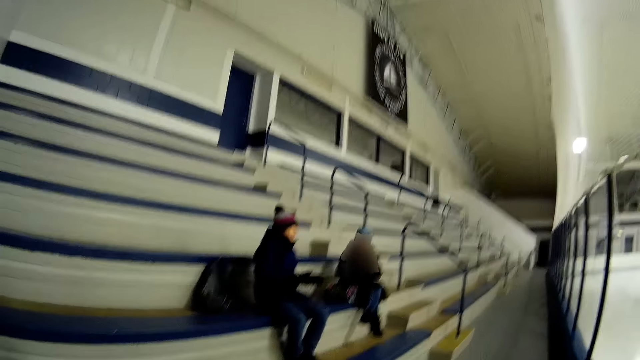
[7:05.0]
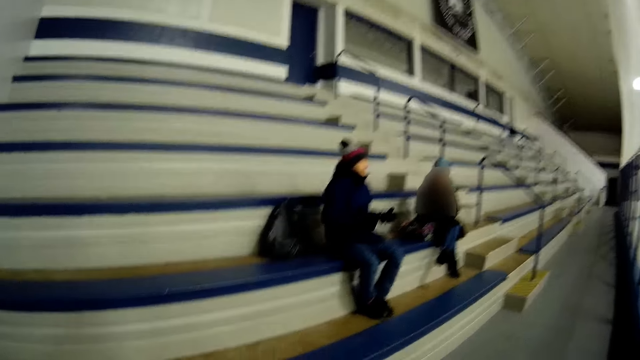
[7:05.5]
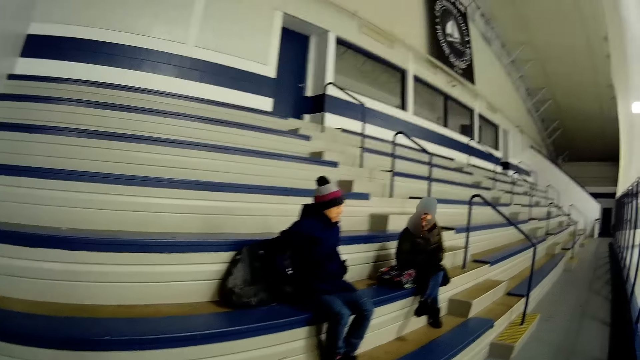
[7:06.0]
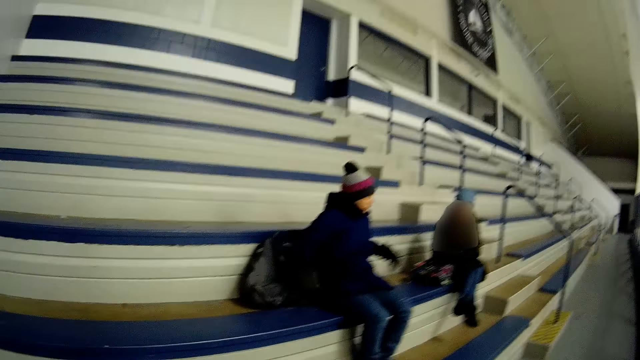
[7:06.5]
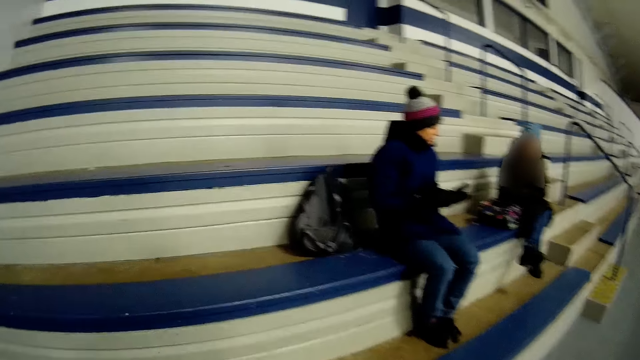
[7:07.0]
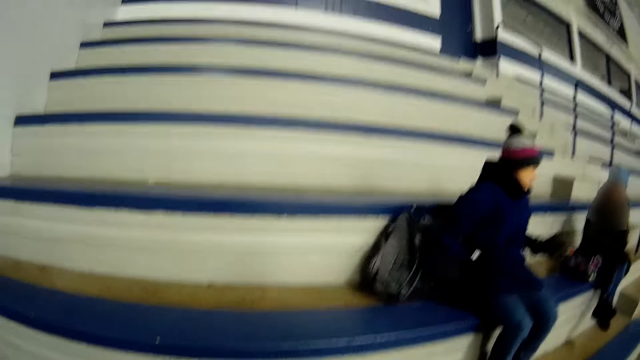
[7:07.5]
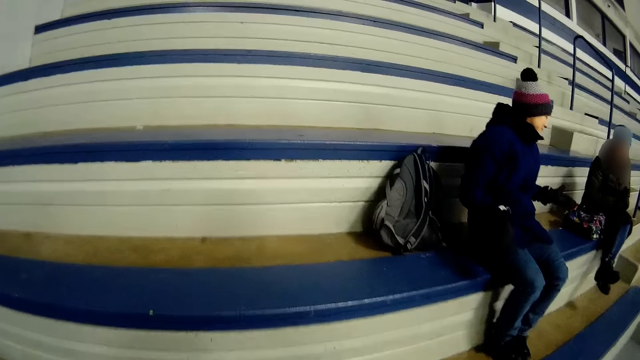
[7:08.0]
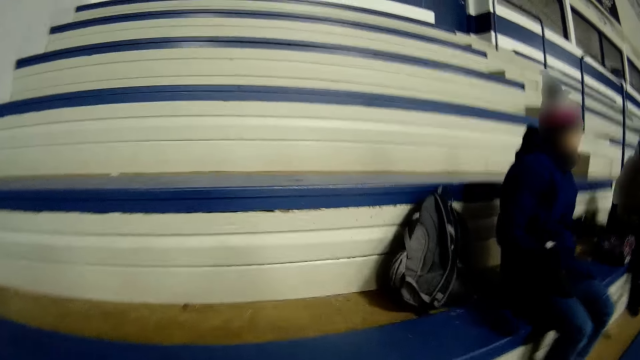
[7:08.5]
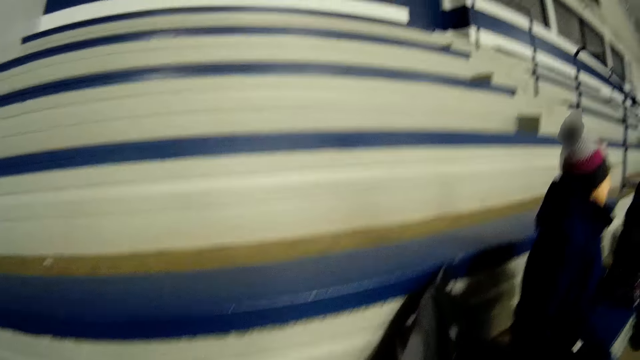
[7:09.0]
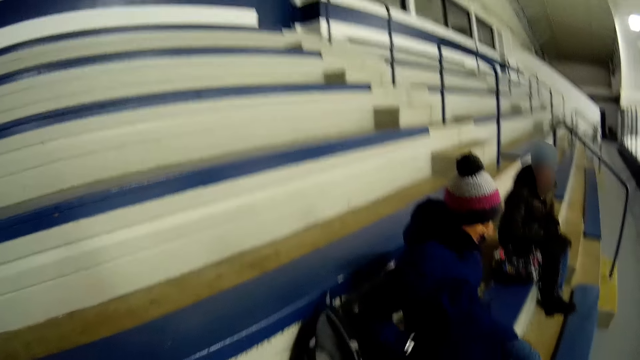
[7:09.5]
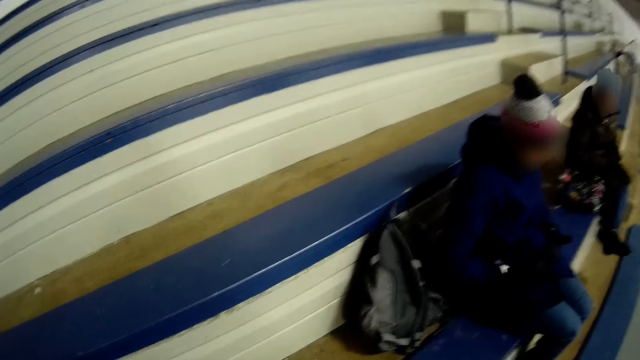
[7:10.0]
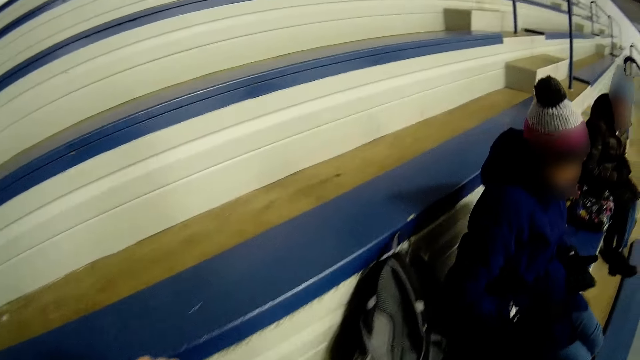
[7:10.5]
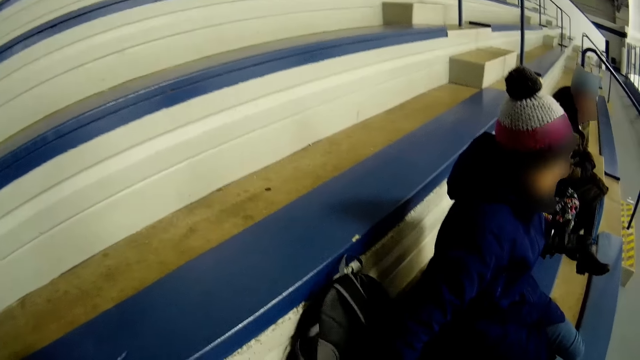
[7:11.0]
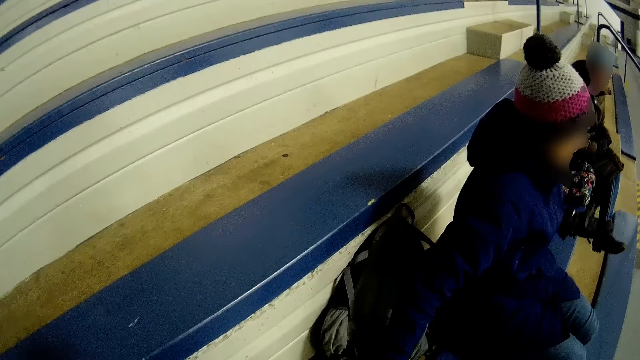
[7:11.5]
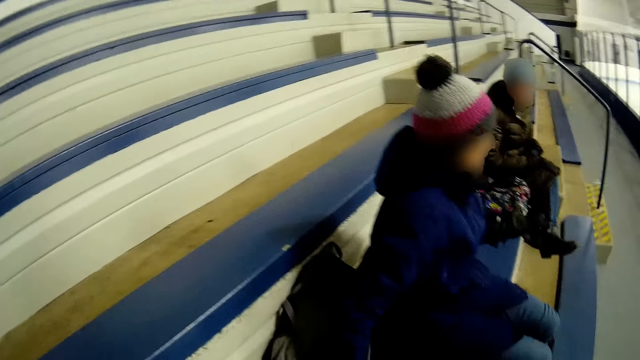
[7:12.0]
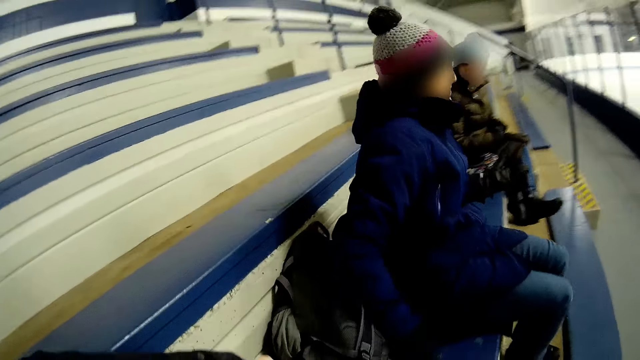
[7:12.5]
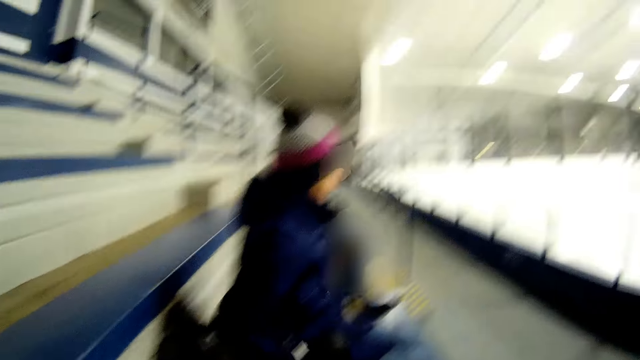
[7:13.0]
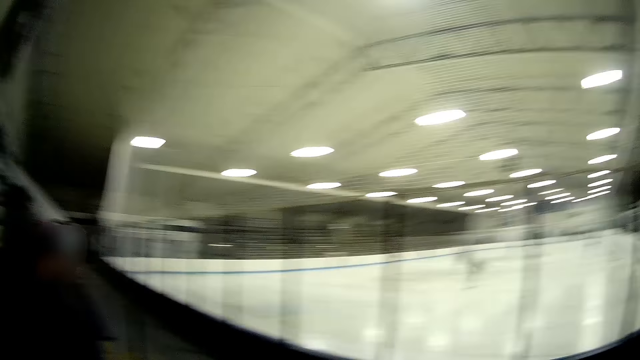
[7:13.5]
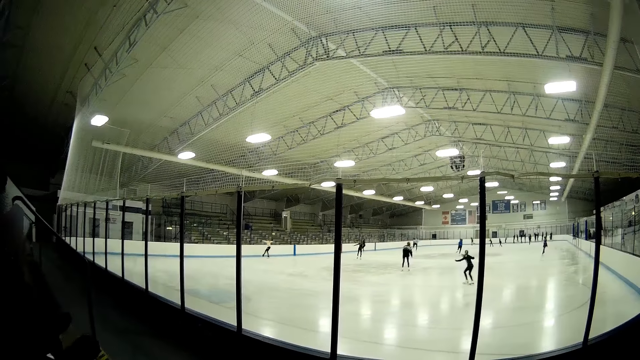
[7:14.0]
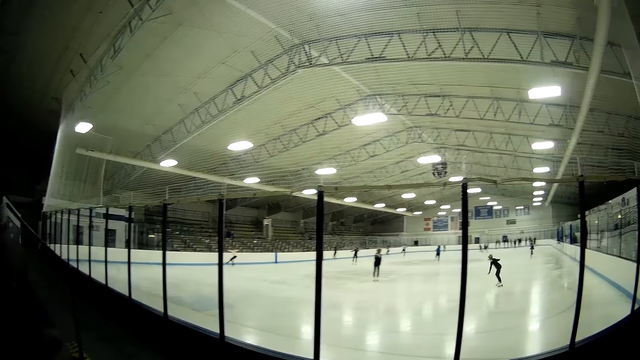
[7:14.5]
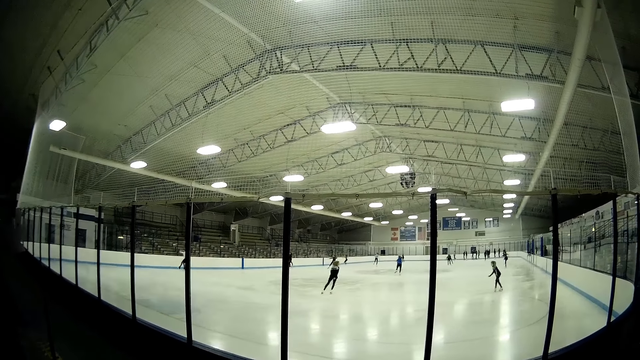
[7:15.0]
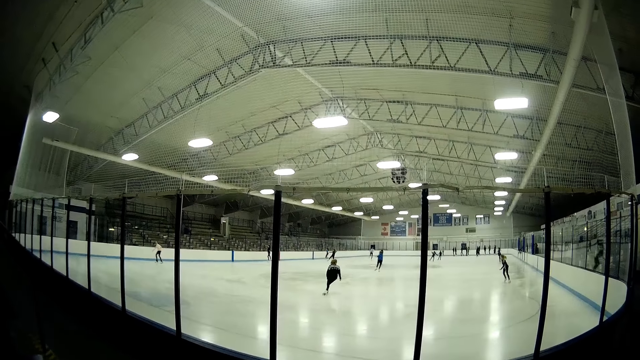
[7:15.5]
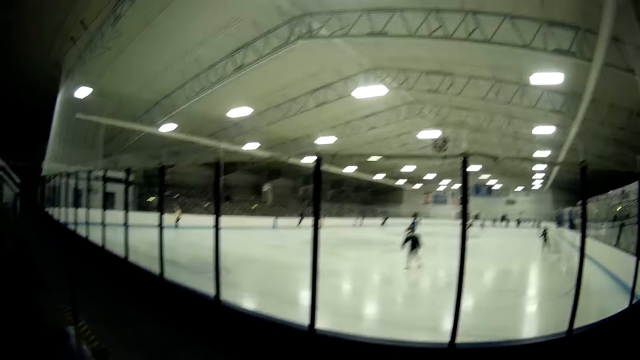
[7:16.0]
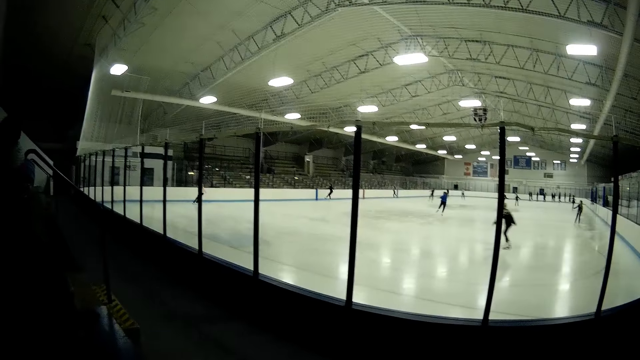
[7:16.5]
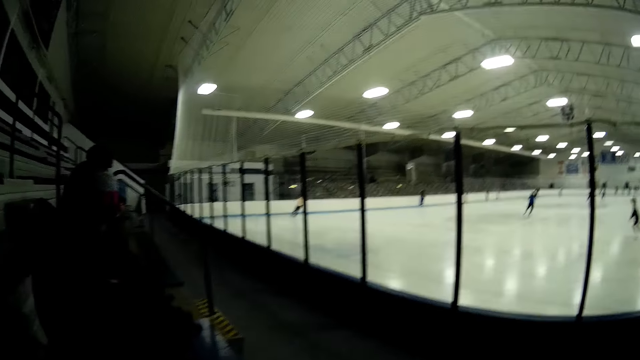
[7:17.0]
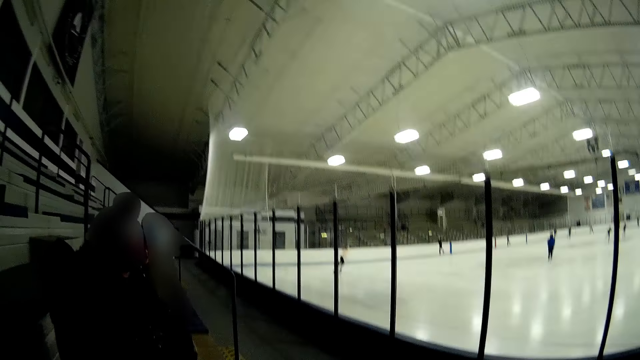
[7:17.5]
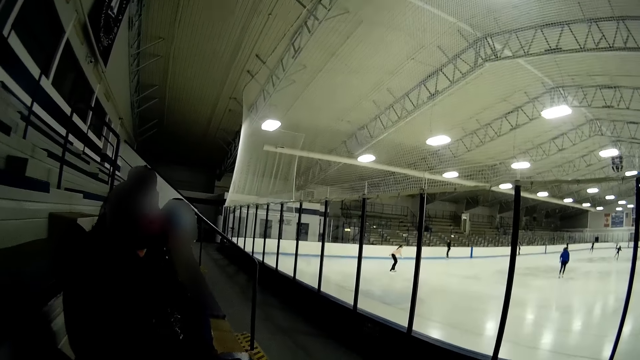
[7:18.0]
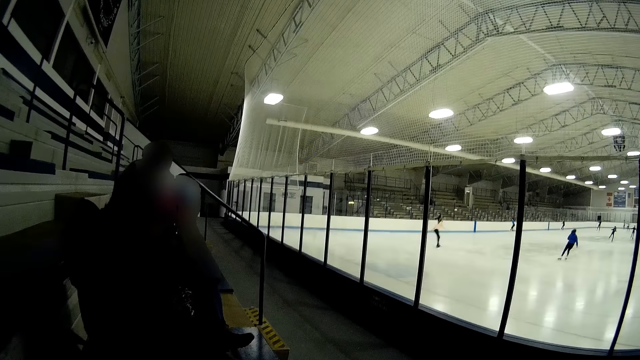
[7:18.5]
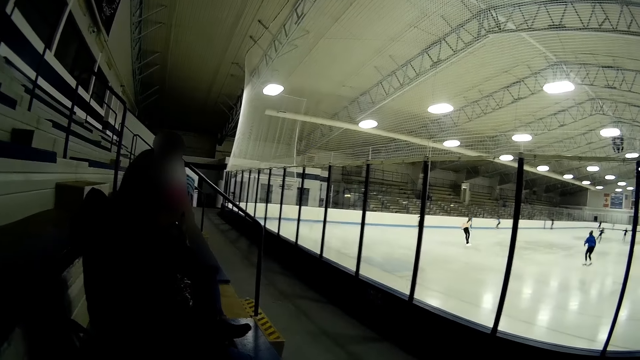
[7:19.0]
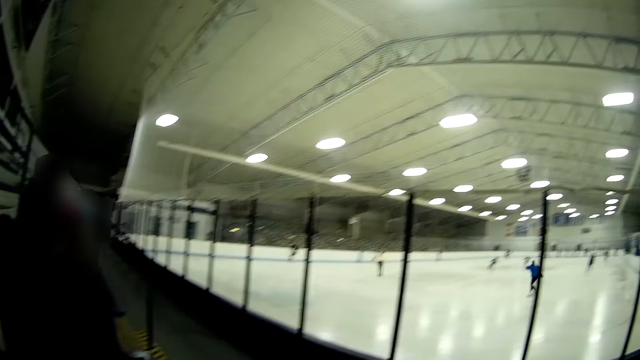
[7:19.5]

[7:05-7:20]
The camera wearer looks at a crowd. They walk towards the seats, push a bag and sit down. They look forward. They look at the skaters. They look at the left of the rink.

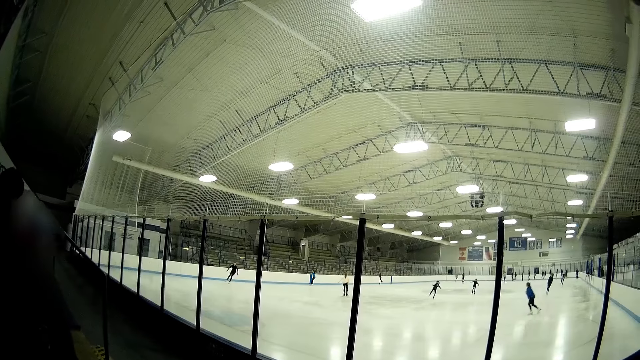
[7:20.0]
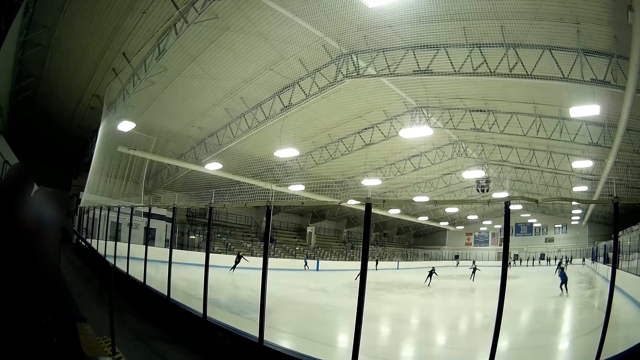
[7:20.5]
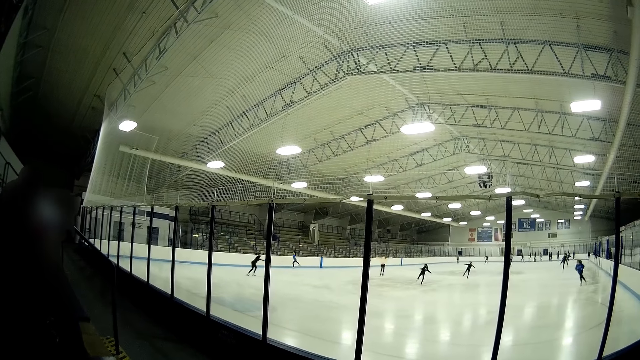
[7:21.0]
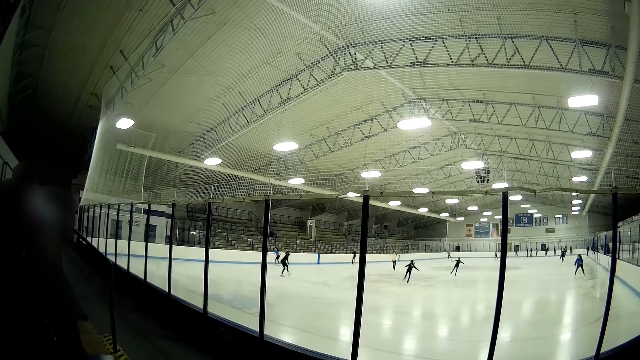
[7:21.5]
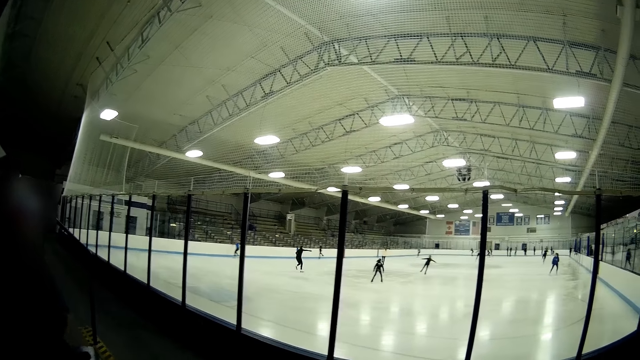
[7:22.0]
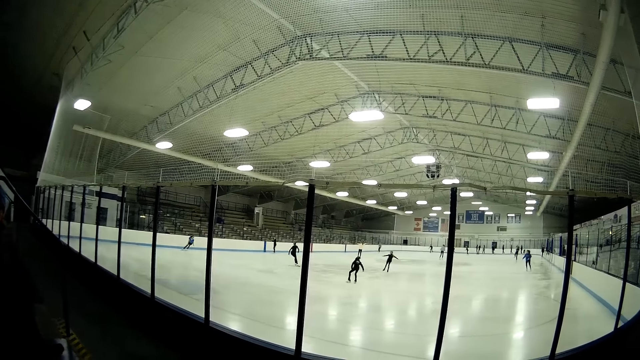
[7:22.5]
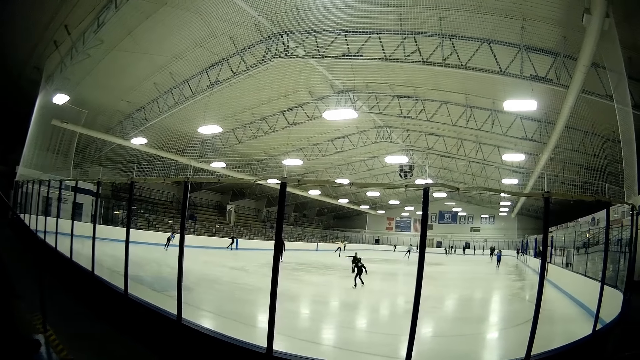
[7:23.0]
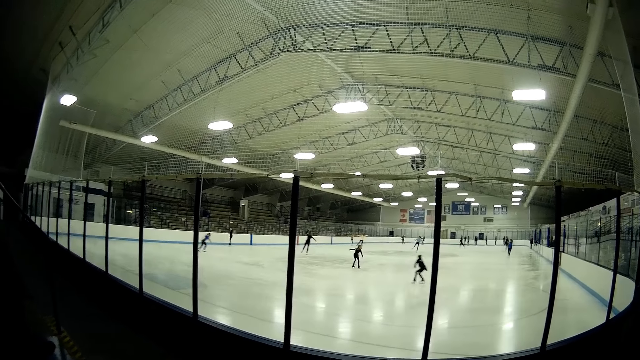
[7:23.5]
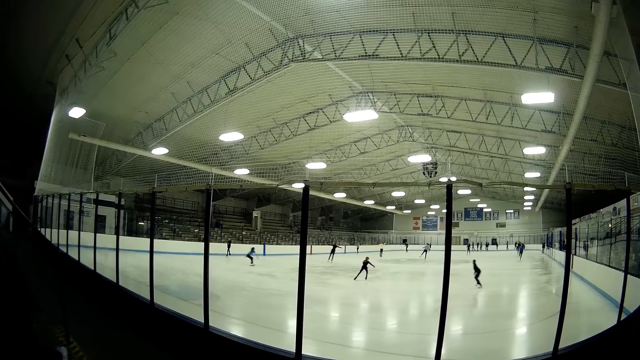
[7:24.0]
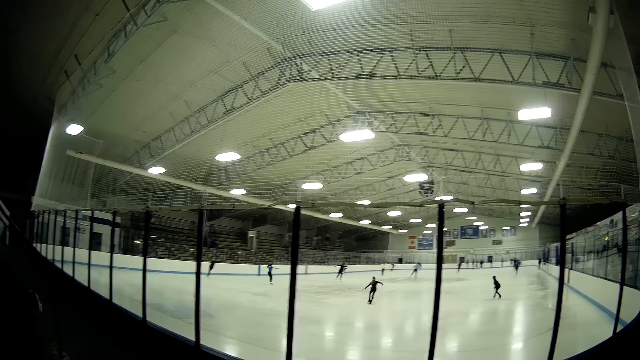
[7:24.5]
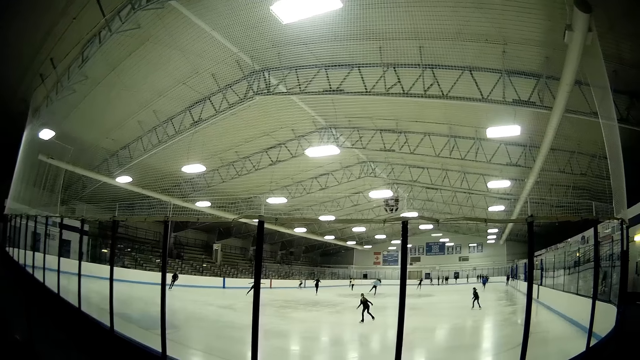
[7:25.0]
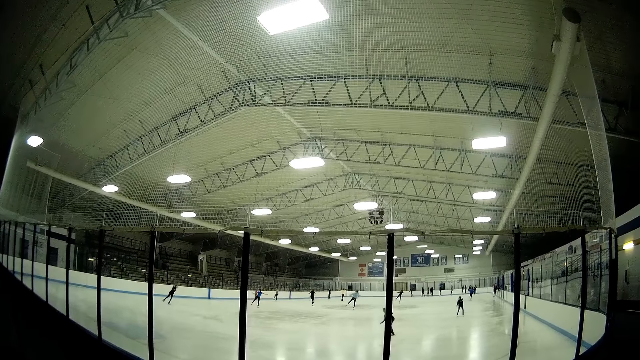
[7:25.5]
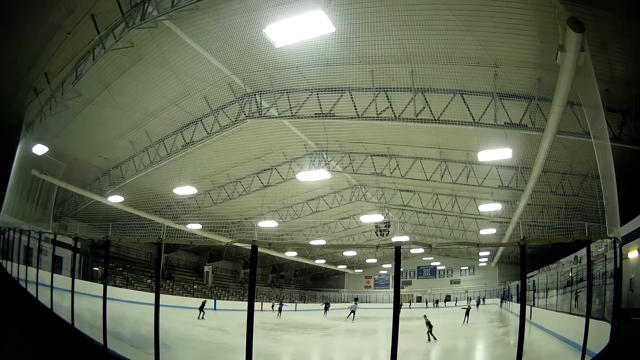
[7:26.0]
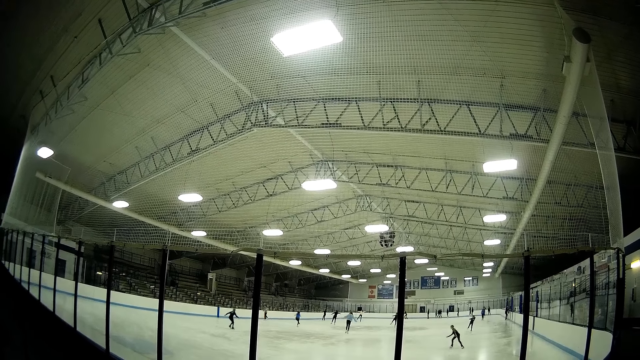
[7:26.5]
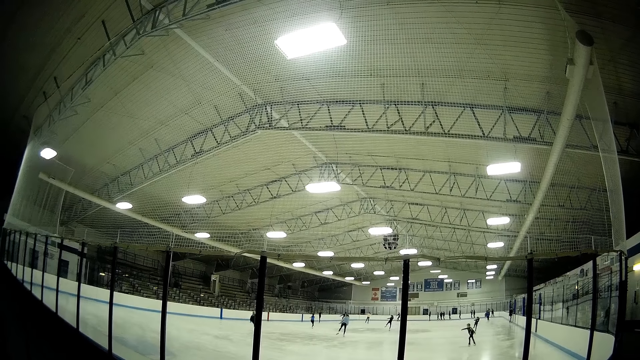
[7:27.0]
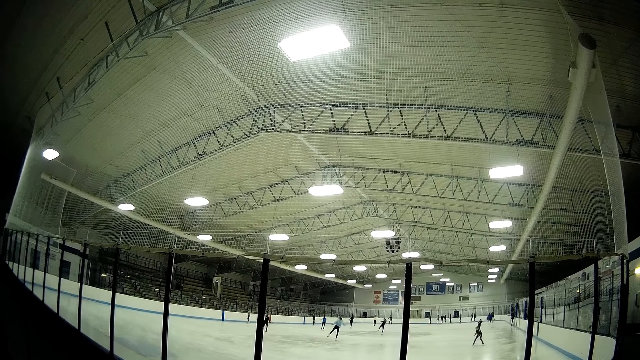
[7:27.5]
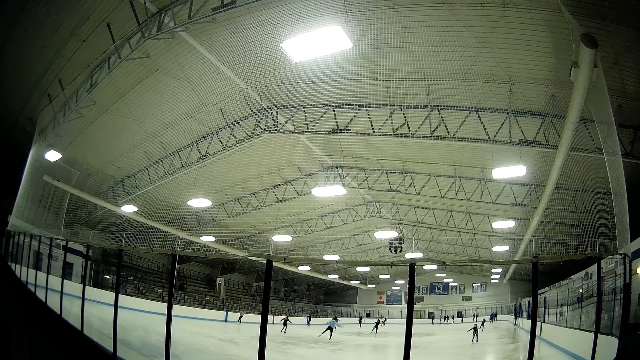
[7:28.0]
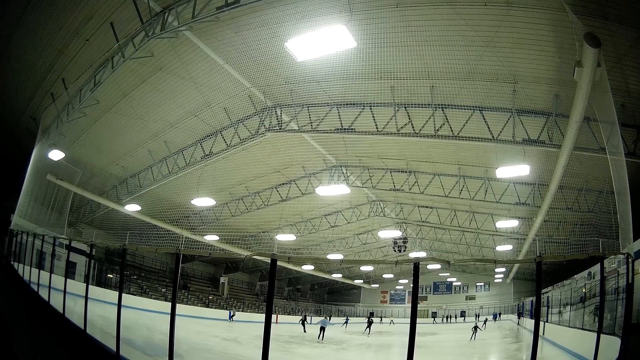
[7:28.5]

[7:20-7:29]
The camera wearer looks at skaters.
